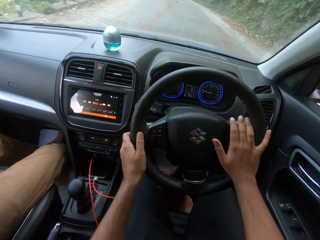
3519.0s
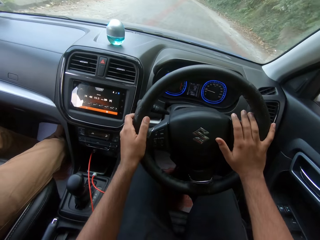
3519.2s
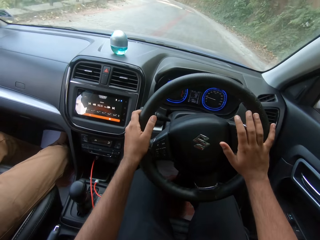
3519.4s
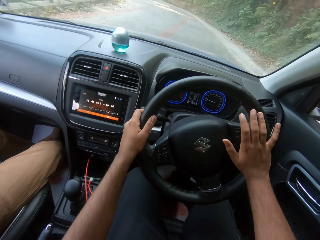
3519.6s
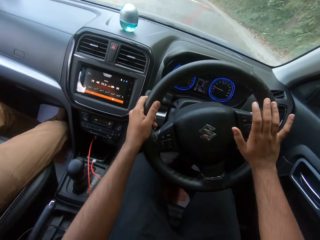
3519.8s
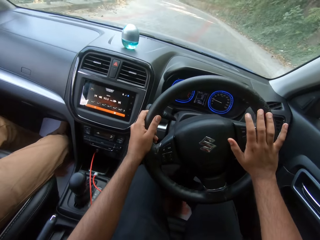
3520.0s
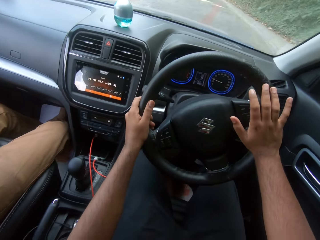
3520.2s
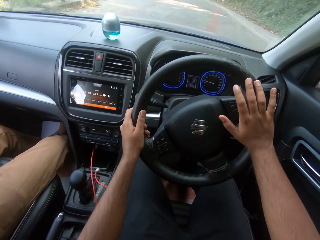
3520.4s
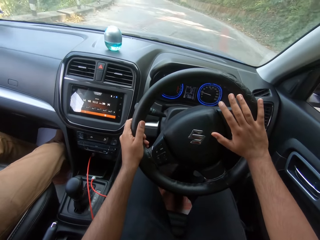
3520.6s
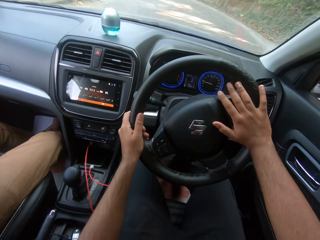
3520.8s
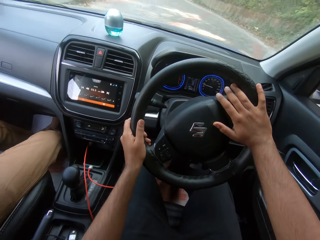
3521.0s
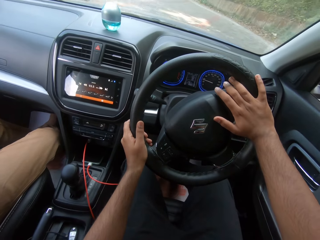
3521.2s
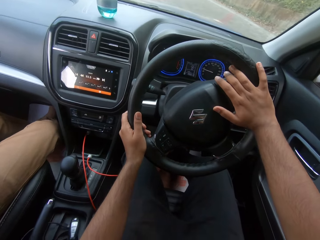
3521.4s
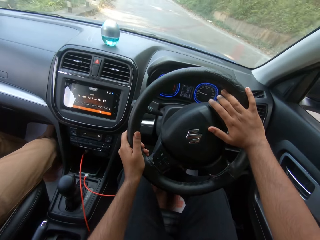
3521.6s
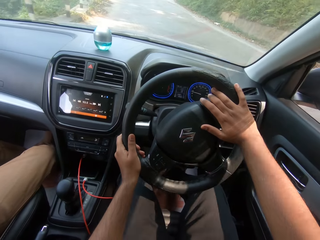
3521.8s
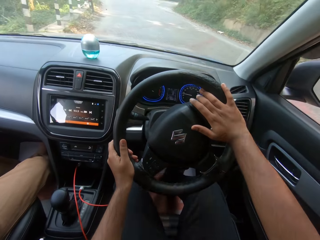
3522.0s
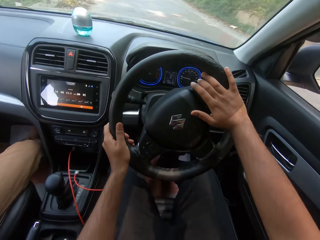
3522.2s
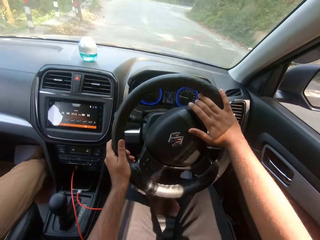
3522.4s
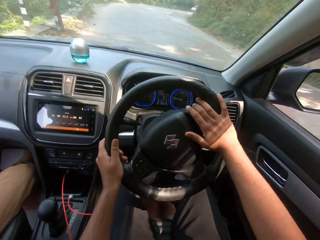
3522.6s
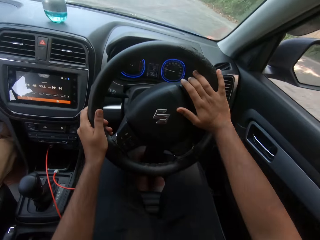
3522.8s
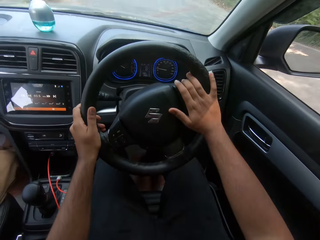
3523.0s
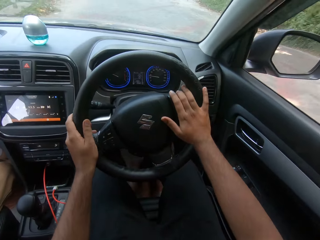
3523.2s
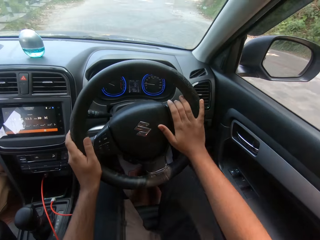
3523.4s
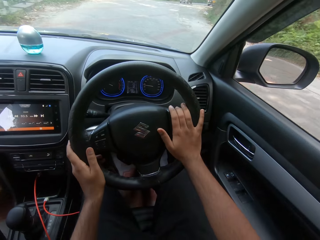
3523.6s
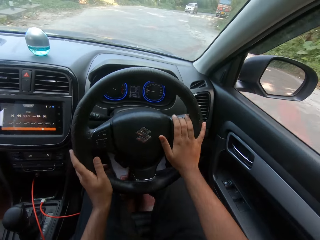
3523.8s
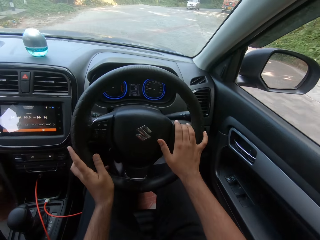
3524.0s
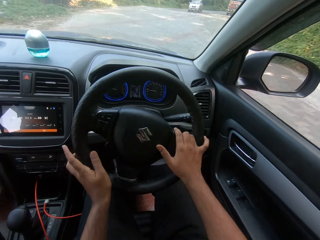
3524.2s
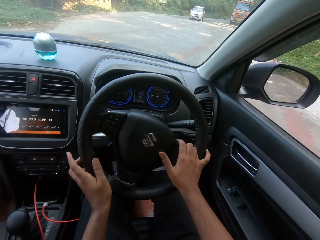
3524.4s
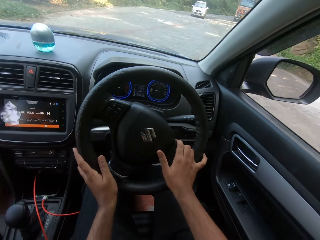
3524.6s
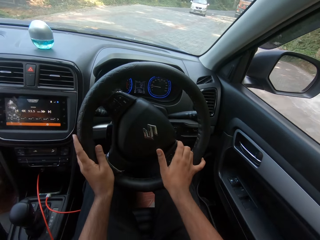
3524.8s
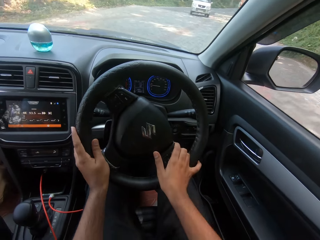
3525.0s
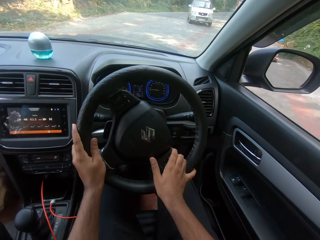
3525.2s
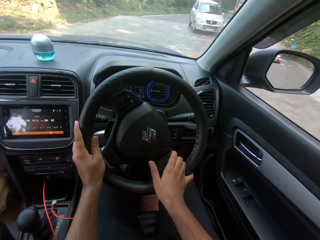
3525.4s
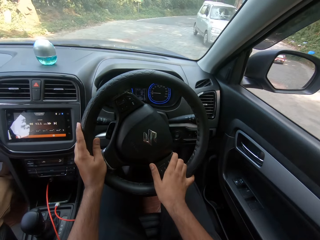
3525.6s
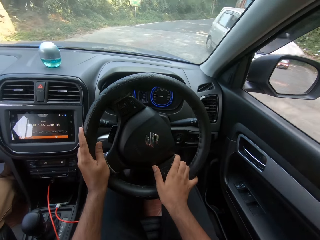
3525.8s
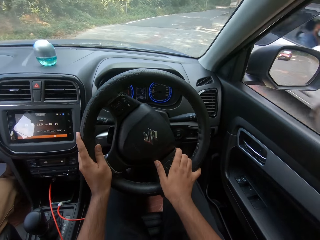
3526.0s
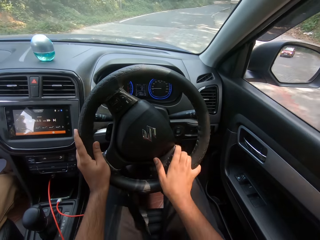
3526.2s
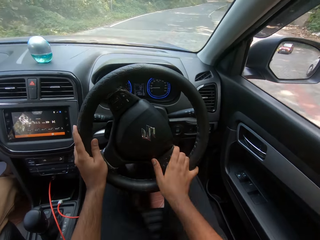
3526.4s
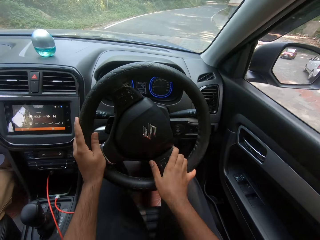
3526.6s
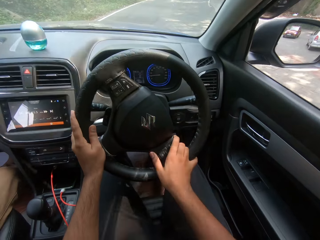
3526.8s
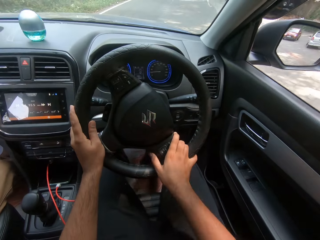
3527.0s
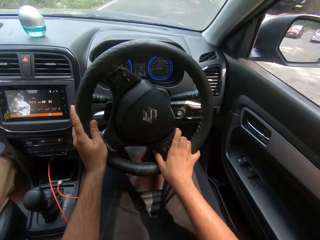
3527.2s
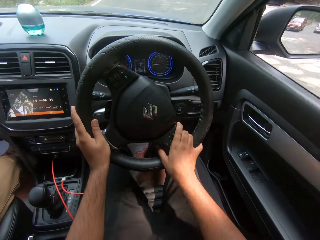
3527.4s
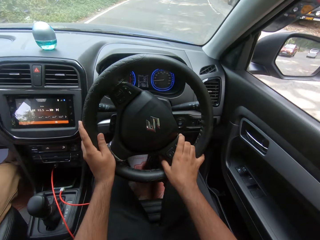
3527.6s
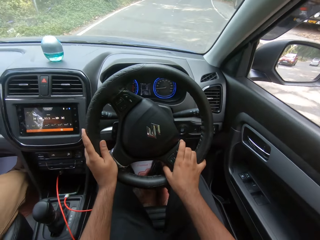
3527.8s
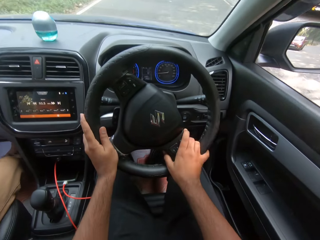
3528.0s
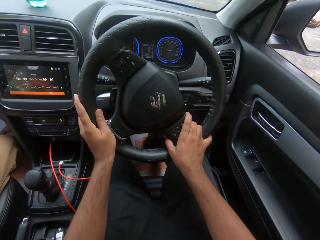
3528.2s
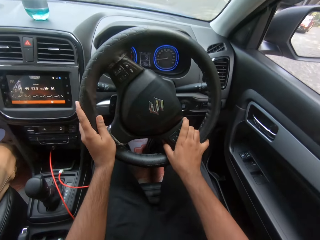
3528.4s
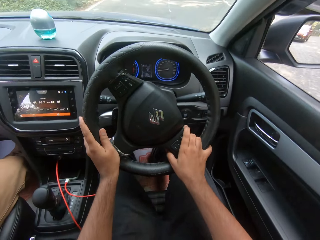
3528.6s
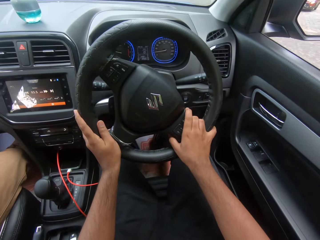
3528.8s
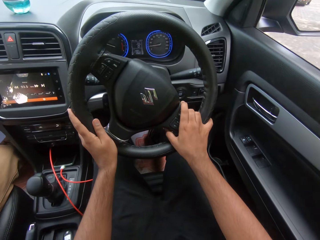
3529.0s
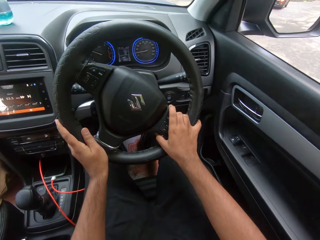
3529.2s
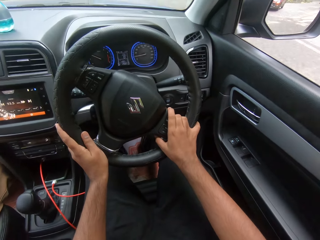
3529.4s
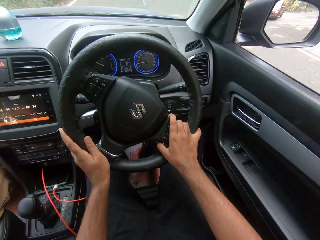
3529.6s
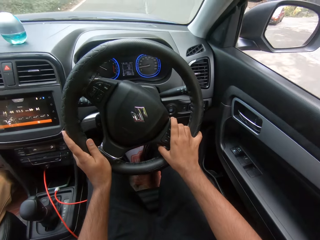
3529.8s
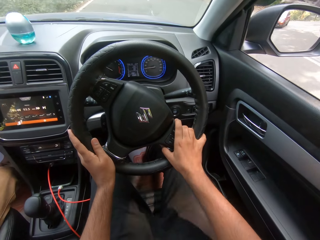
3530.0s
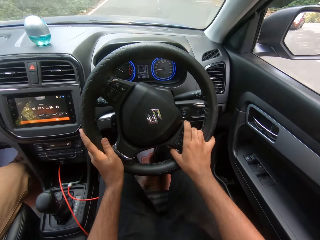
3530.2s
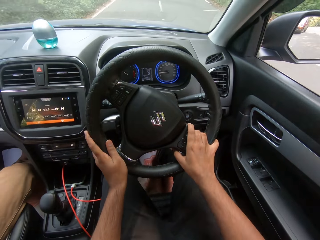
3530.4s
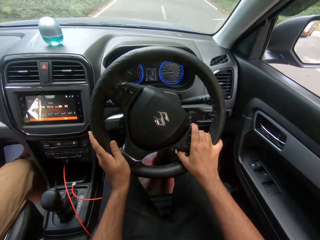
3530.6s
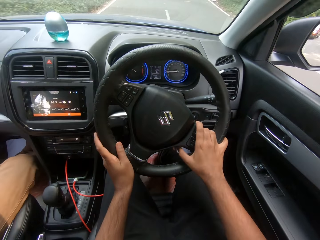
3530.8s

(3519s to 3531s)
A car drives past the camera wearer.

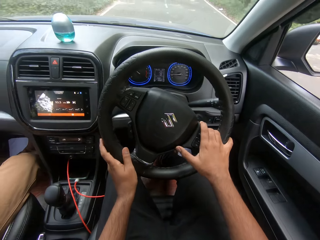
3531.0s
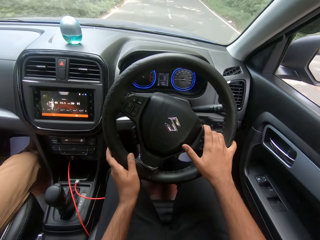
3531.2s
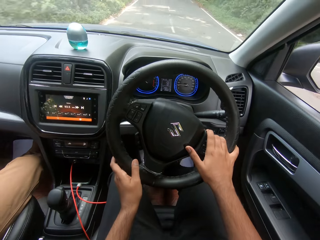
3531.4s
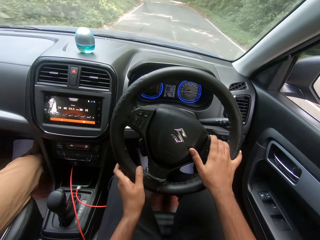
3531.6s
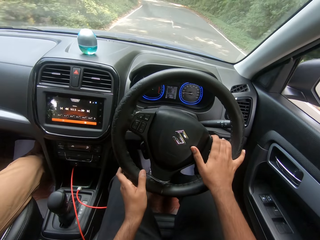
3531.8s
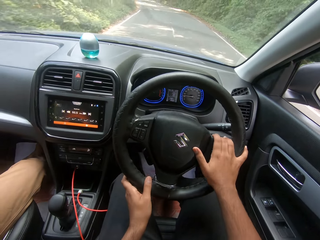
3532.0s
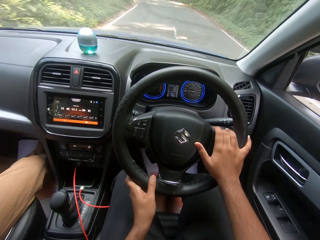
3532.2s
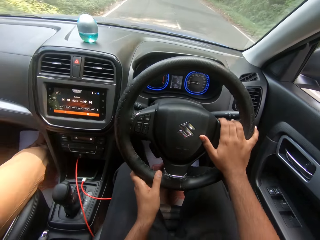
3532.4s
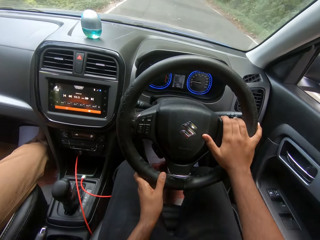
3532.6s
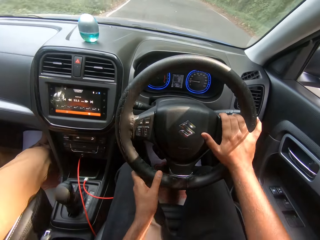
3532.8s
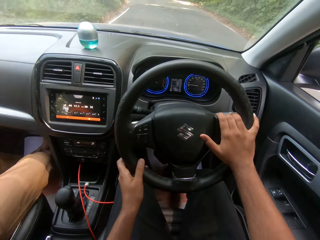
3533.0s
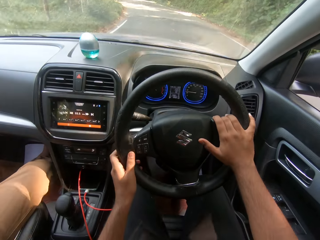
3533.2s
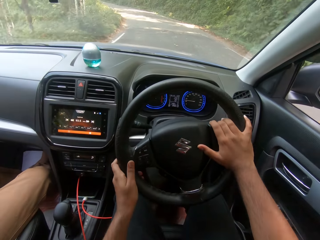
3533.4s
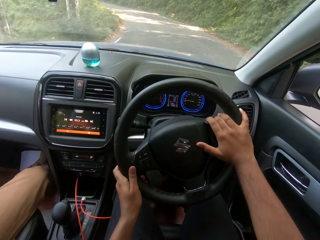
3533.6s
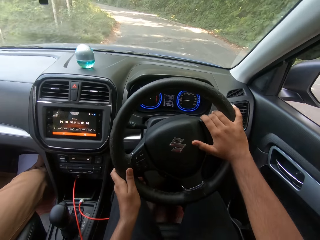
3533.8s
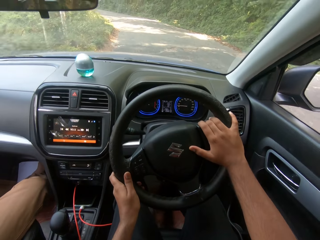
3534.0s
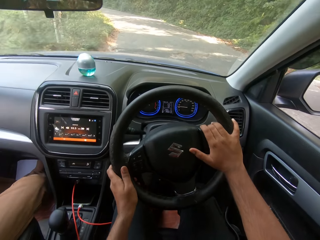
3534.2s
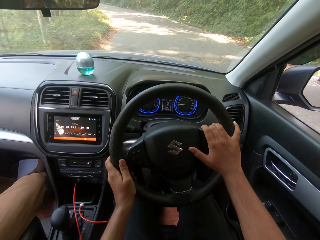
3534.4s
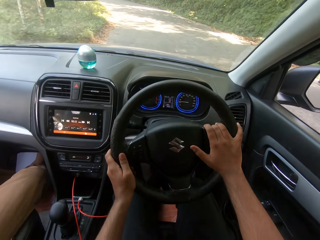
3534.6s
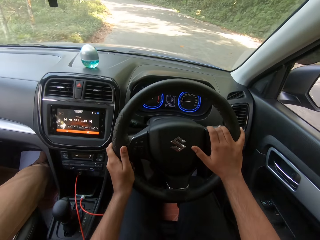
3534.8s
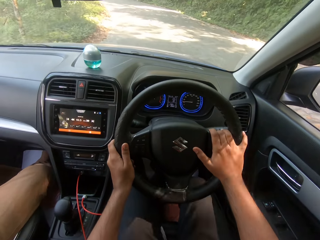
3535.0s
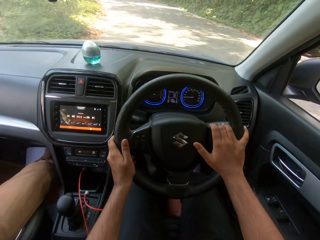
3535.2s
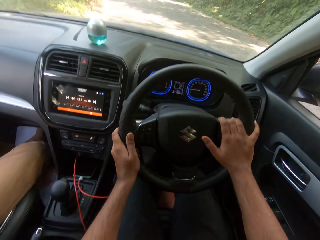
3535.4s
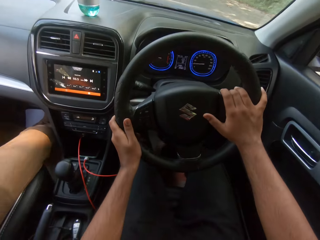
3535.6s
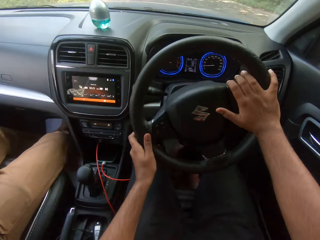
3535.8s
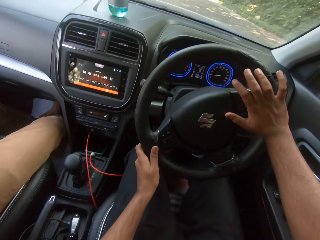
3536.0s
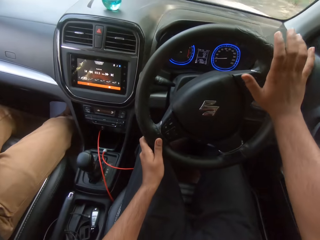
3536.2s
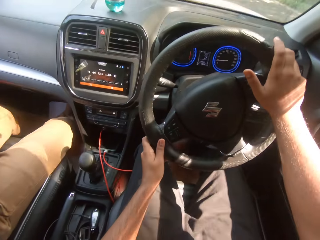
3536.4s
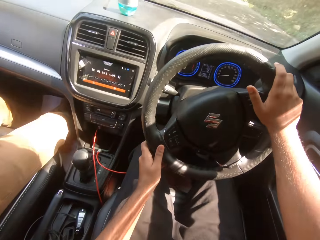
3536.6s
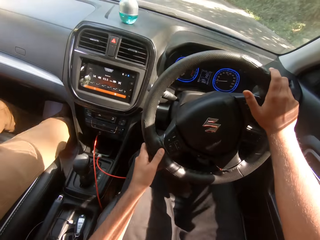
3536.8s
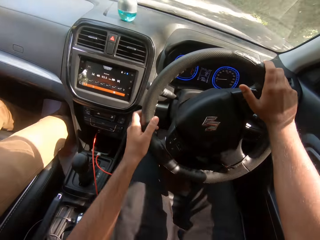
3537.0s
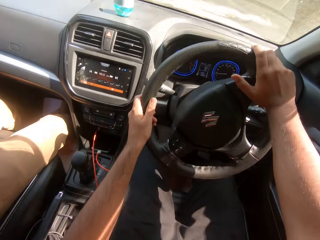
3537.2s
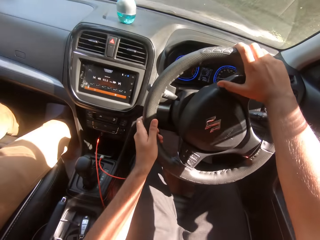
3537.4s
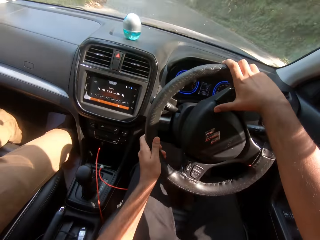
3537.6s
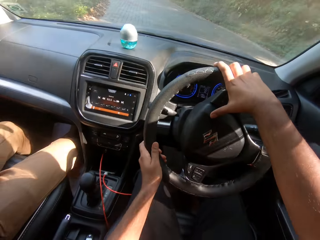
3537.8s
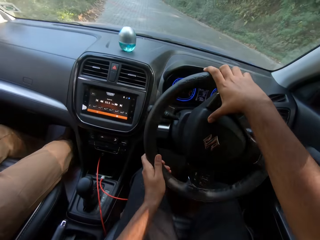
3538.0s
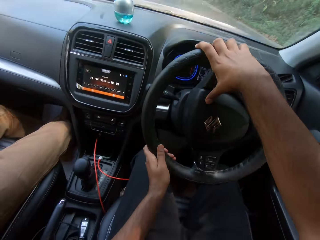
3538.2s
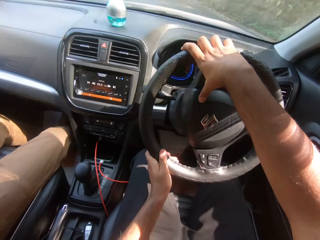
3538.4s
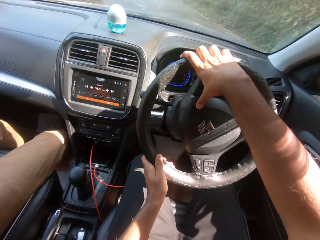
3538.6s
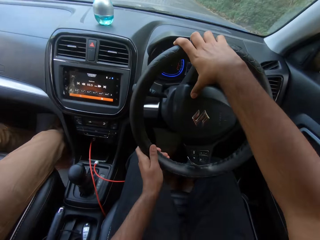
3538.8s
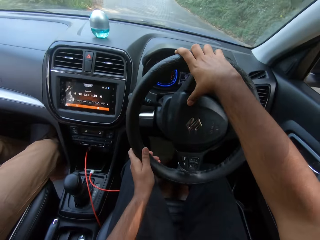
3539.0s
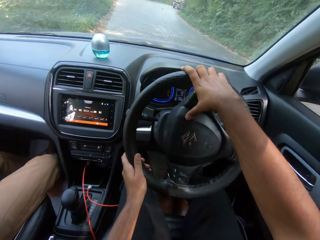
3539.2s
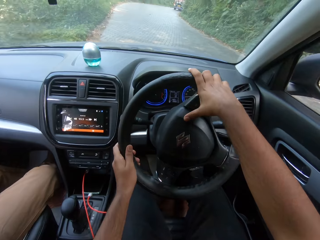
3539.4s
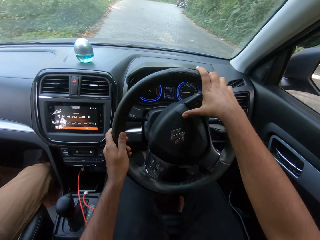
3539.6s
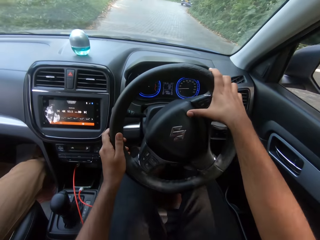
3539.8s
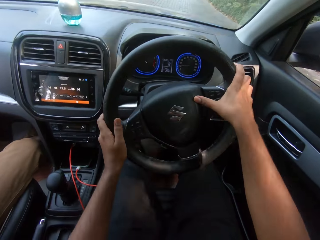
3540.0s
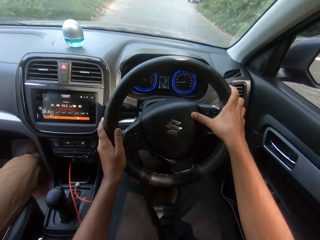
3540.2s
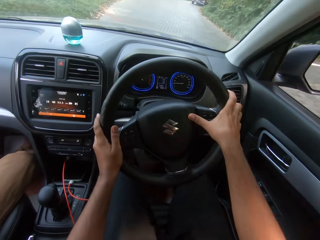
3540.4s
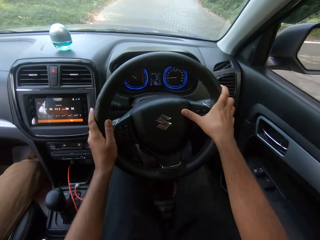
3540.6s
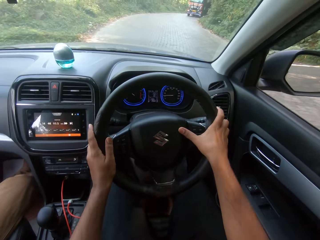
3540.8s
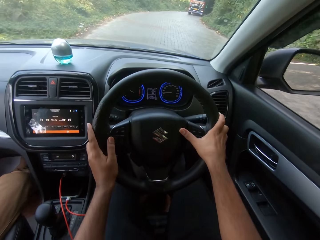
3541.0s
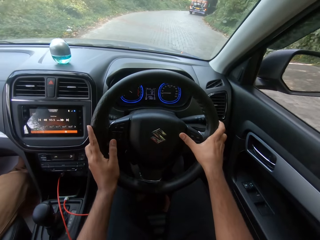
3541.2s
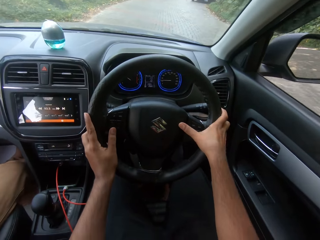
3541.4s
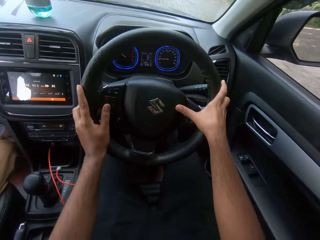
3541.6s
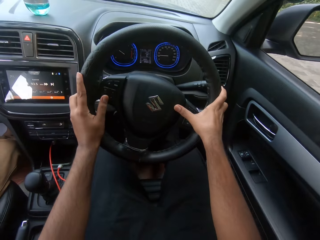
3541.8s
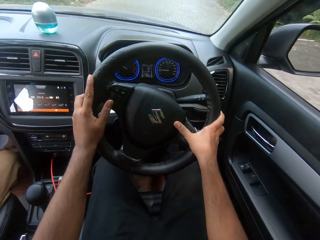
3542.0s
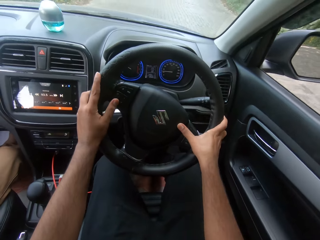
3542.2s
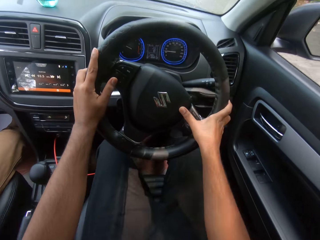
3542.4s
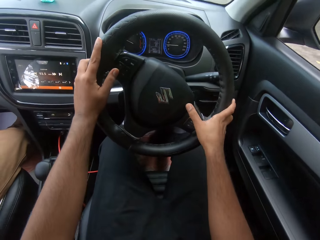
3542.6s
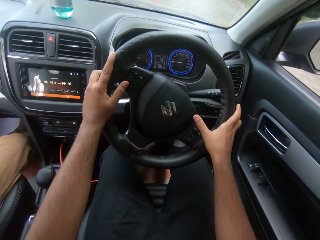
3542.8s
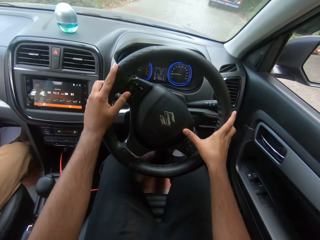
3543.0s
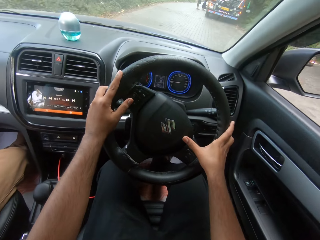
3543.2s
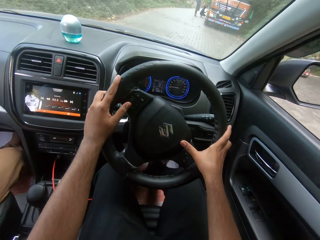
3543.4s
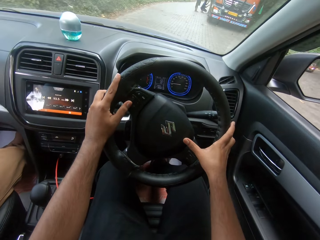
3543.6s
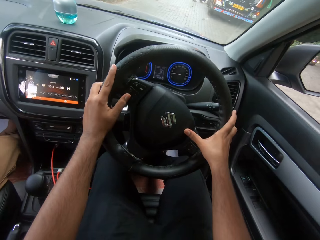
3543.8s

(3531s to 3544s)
The camera wearer hoots the car. They hoot the car again.
